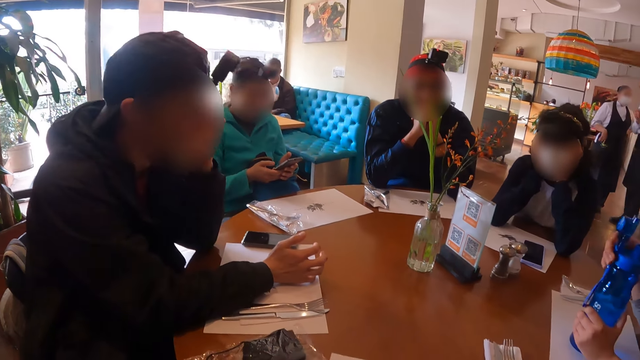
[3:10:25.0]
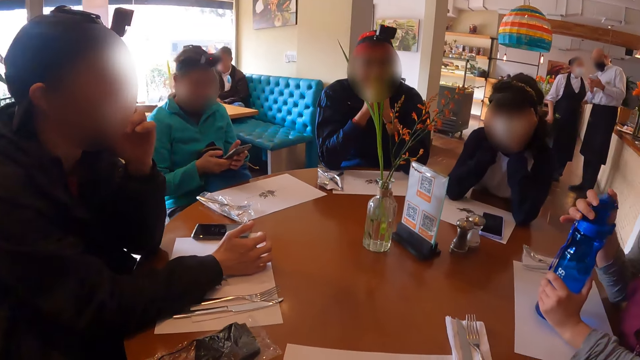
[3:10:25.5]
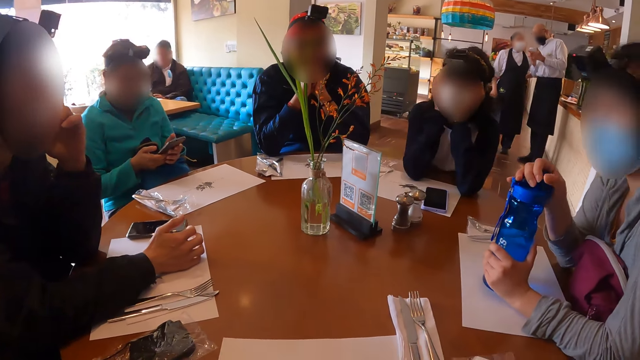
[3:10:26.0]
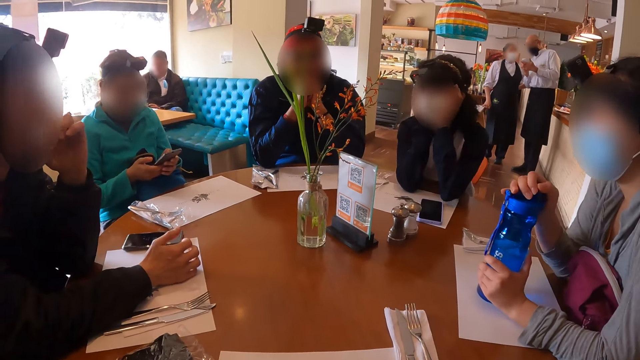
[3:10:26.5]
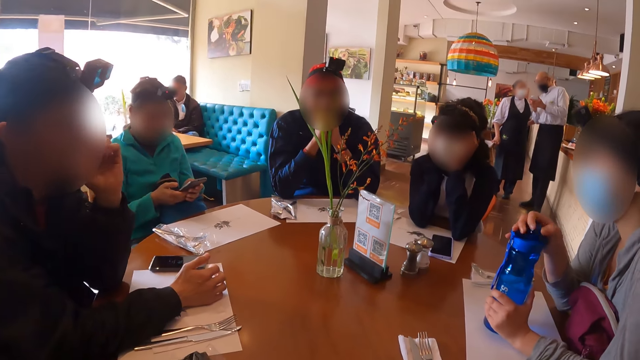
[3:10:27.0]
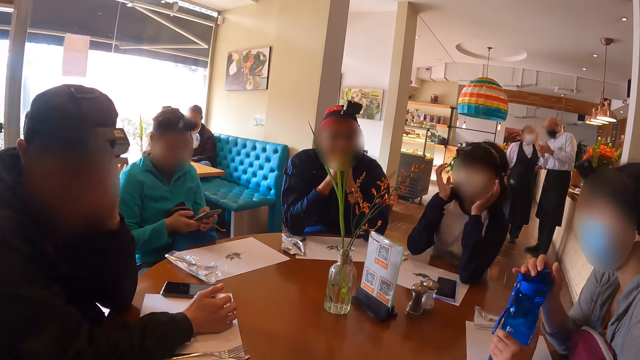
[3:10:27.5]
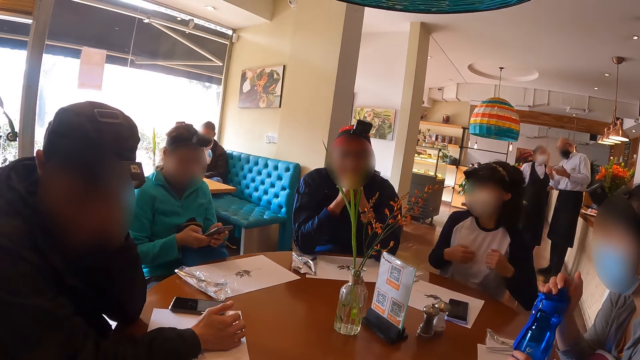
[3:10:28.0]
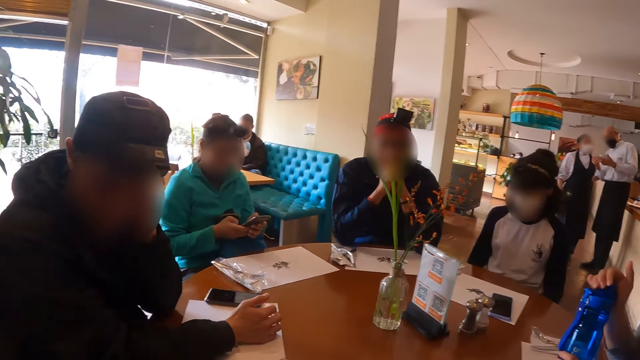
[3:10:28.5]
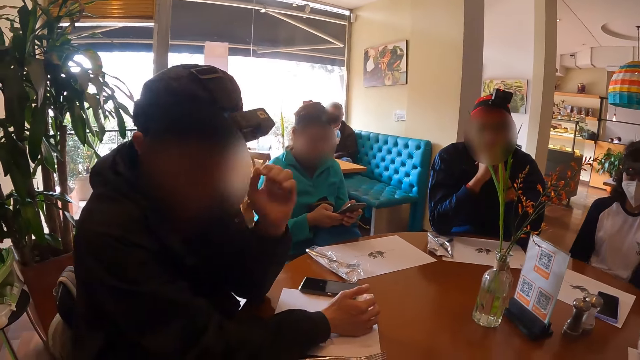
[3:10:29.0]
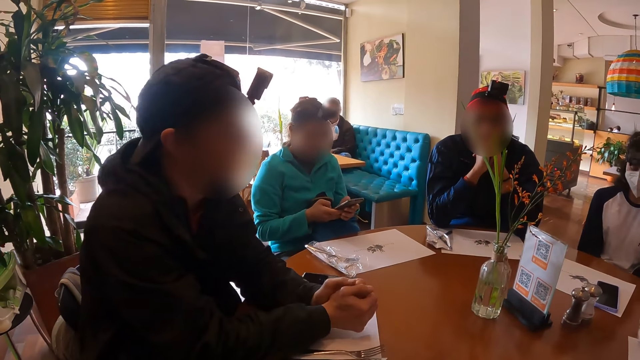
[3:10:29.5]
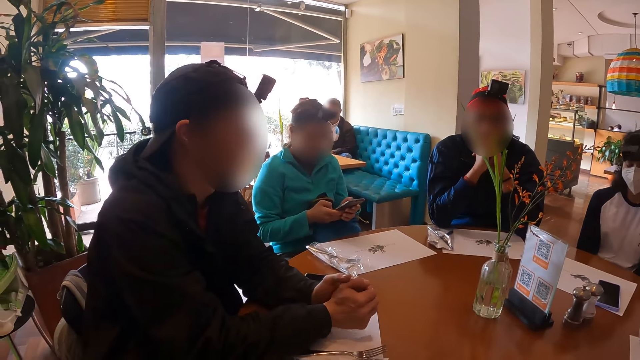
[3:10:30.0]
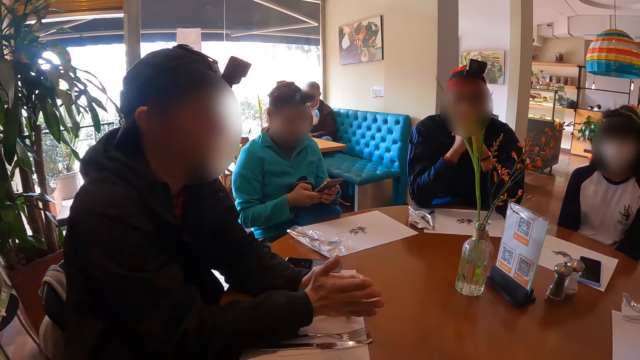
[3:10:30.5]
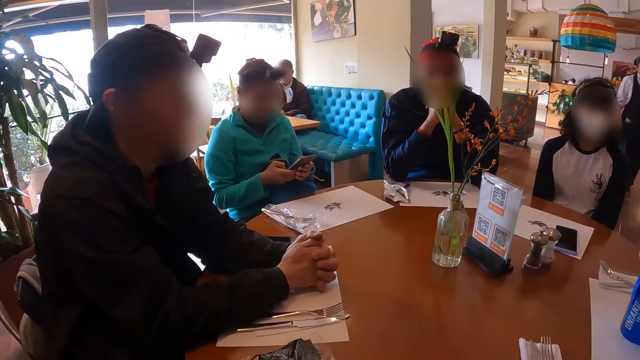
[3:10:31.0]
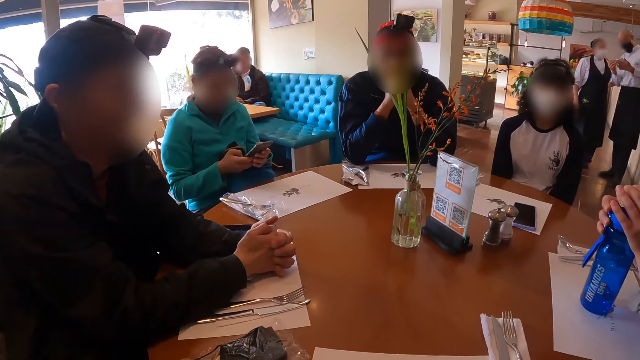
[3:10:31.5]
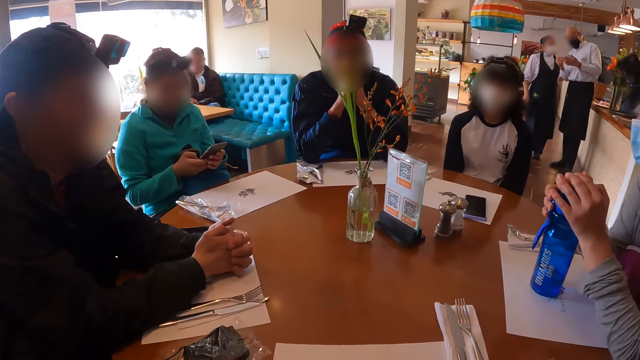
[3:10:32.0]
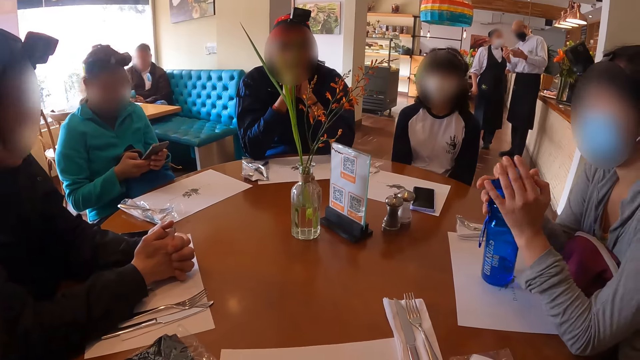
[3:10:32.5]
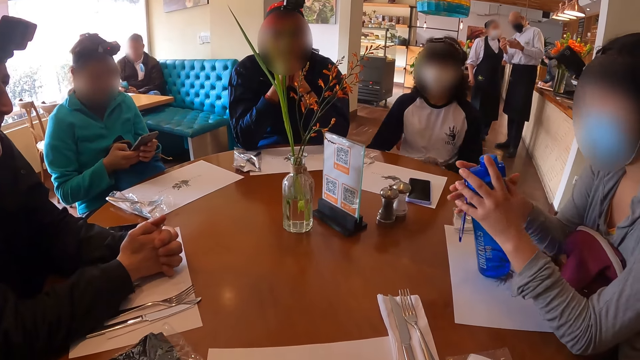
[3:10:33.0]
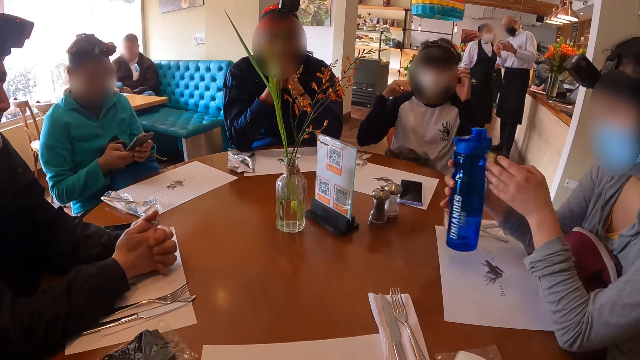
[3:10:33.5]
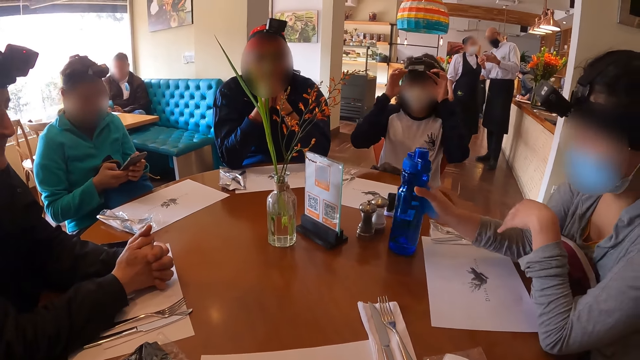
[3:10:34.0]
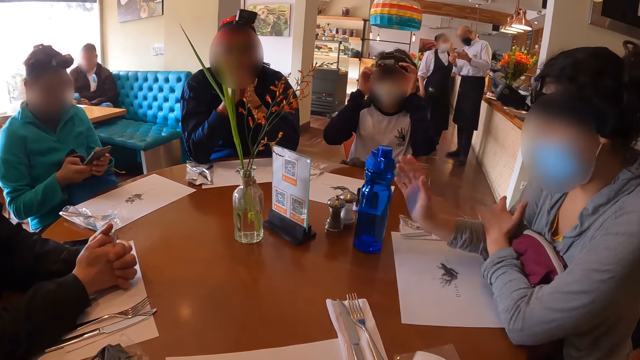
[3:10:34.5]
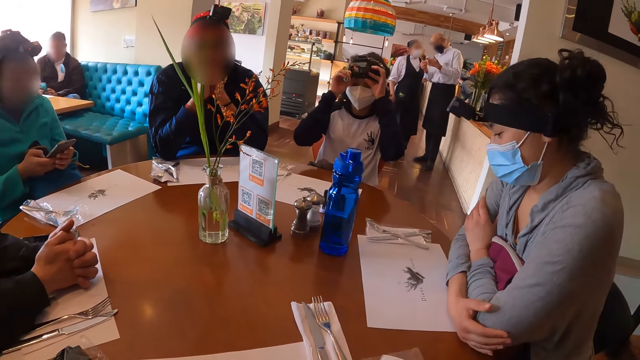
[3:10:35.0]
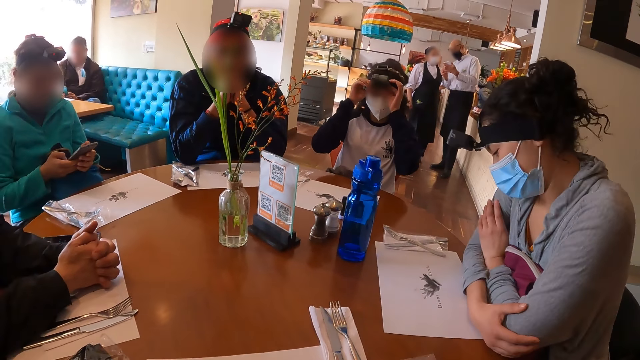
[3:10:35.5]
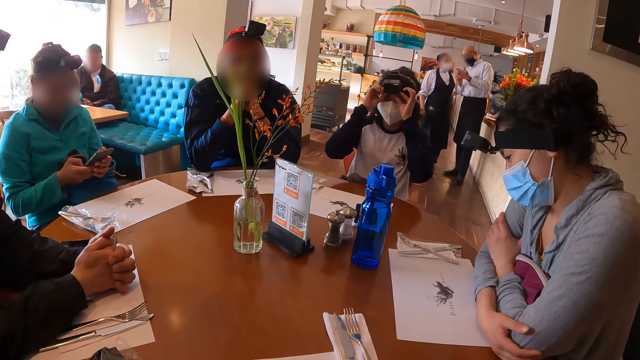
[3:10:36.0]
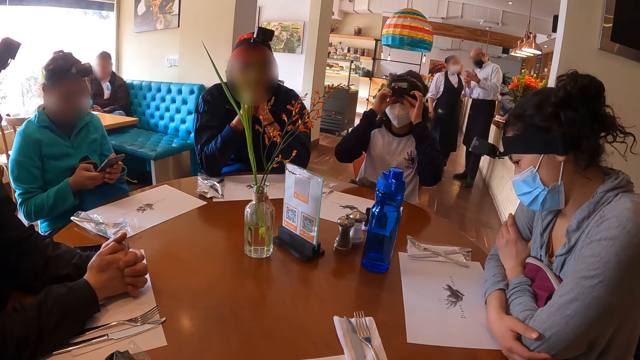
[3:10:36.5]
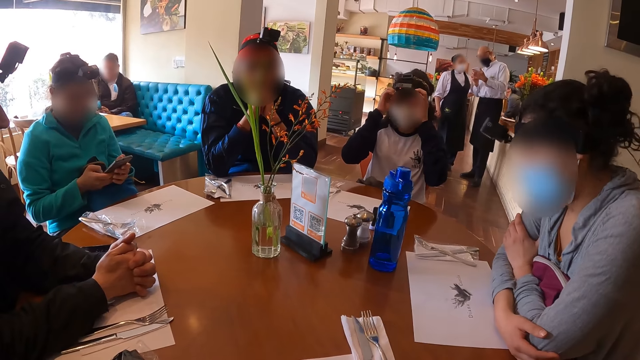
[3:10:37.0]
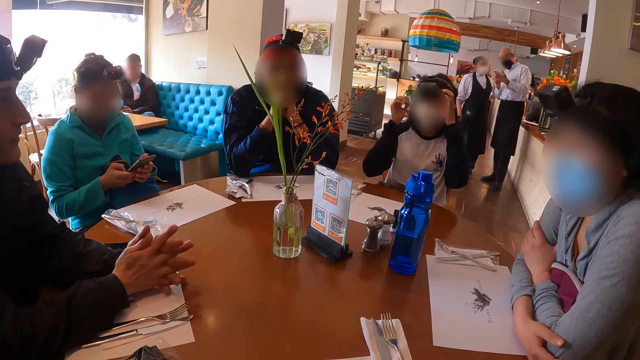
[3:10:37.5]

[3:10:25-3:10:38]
The woman adjusts a lid on the bottle of water on the table with her right hand. A man talks to another man. The woman moves the bottle of water on the table with her right hand. Another woman adjusts her camera on her head with both hands. The camera wearer drops the bottle on the table.

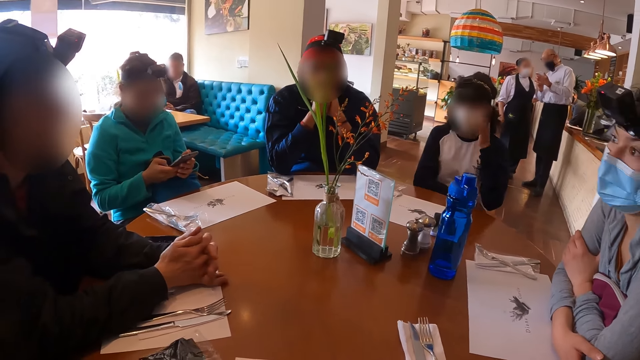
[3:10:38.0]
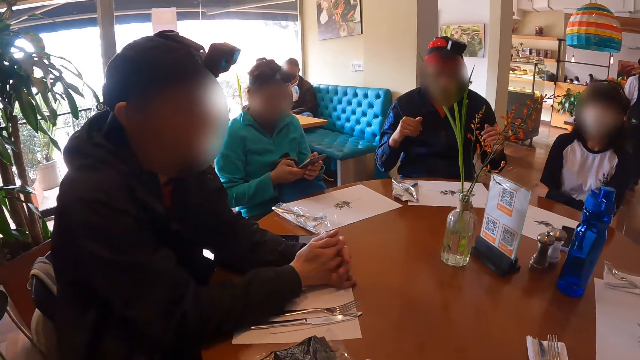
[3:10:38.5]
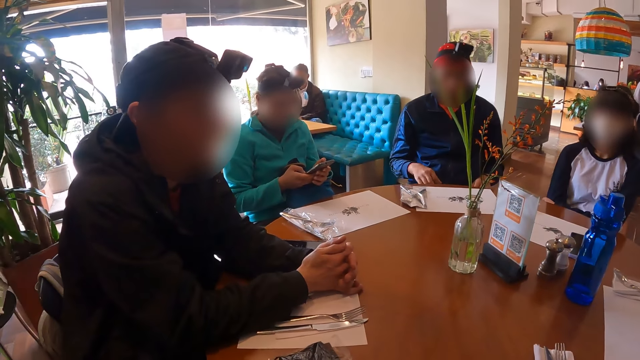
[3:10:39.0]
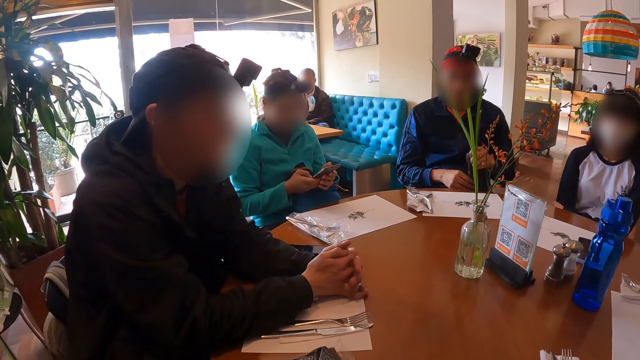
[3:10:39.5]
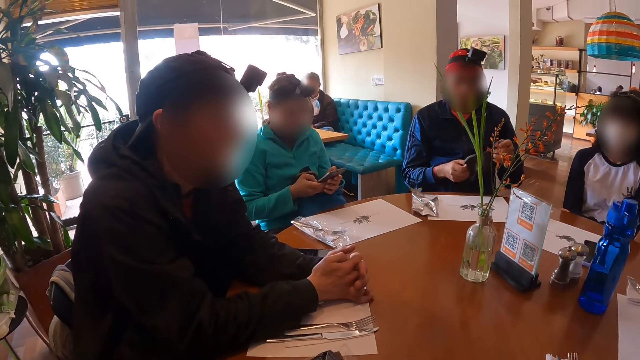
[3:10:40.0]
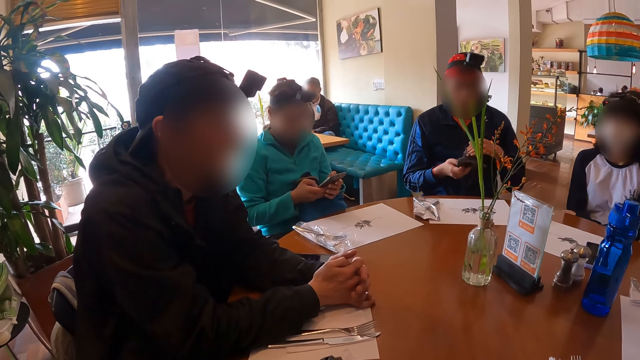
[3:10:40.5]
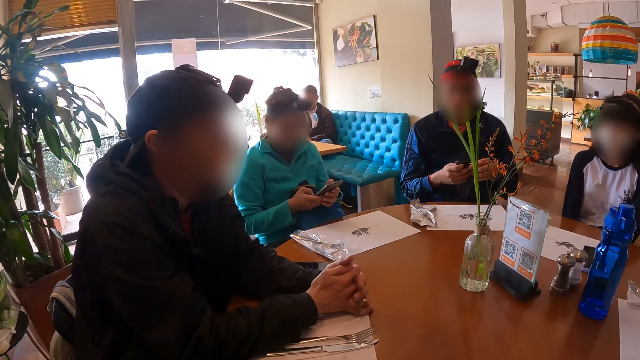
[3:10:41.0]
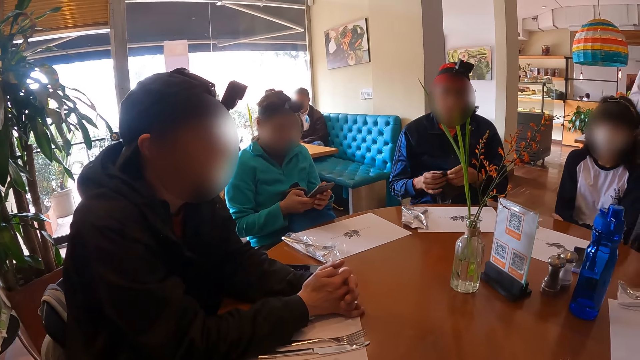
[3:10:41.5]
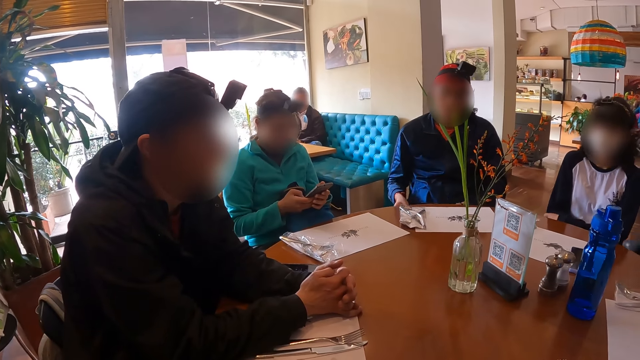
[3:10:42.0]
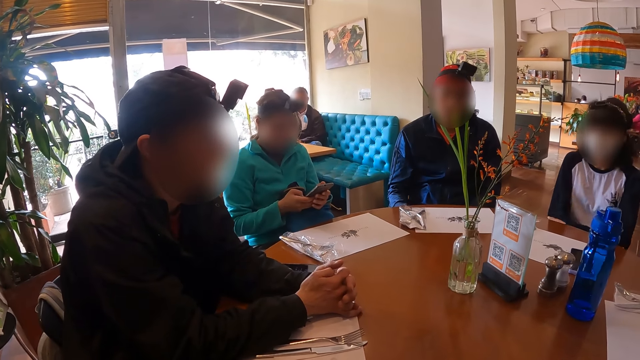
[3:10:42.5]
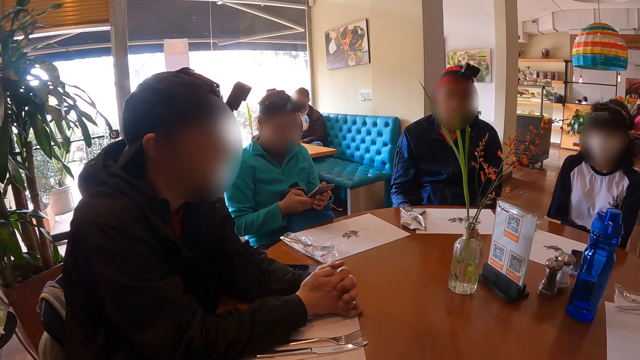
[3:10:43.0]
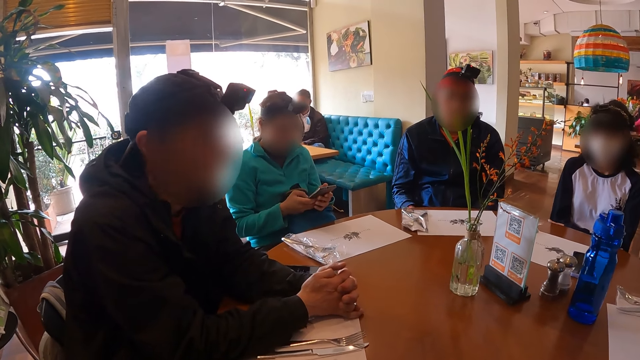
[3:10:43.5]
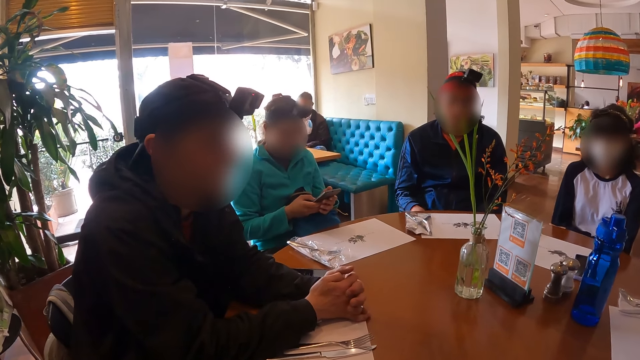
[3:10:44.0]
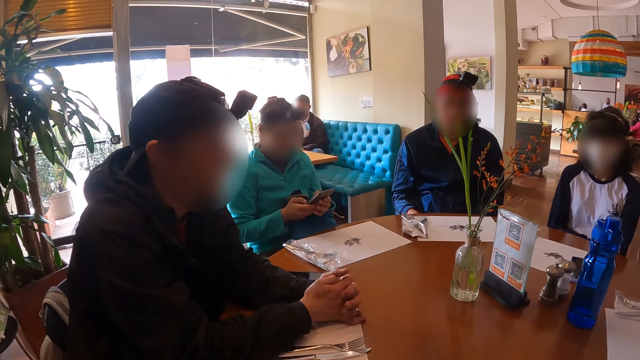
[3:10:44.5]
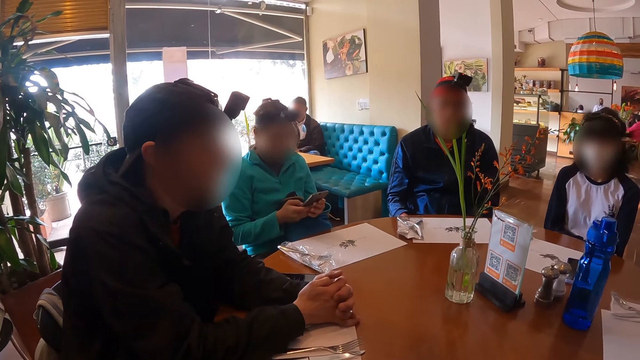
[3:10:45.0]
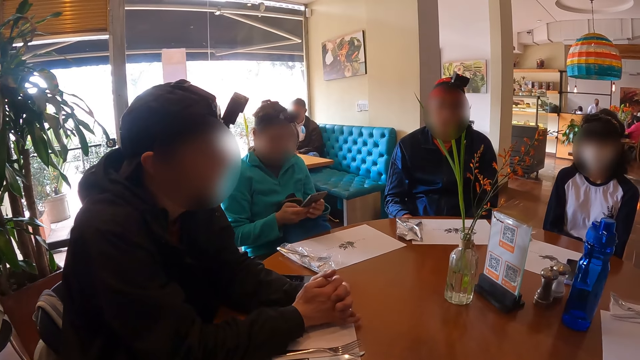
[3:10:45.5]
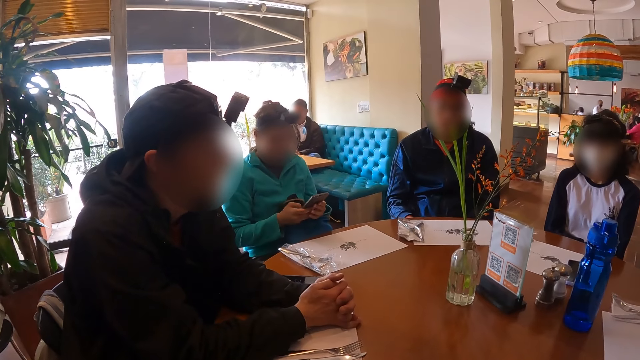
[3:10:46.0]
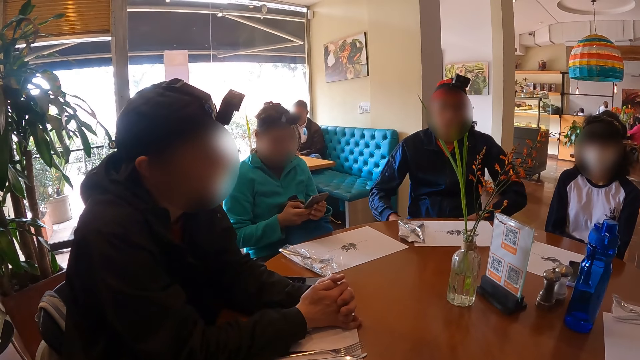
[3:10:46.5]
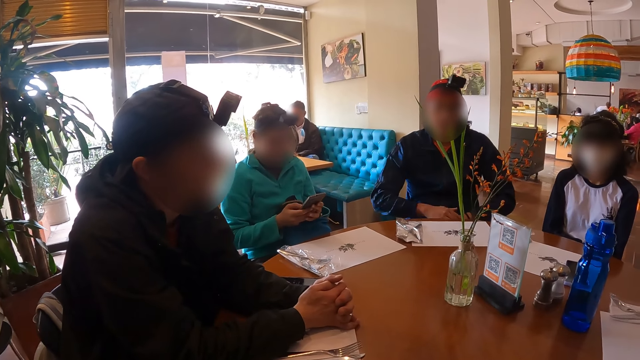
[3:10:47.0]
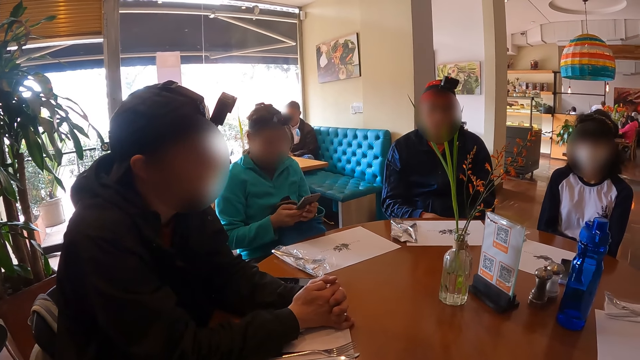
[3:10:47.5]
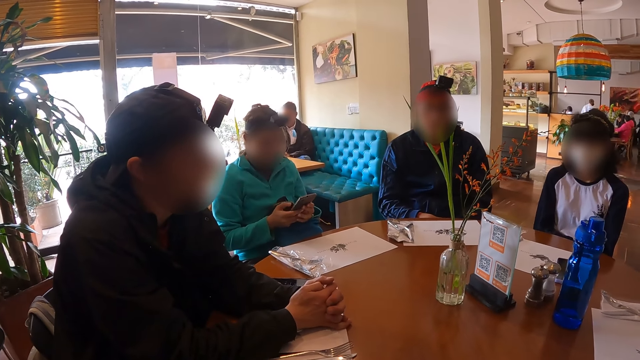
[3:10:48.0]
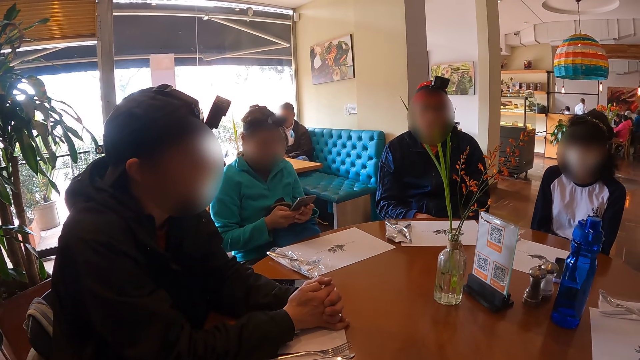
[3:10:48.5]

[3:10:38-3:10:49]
The man adjusts a wire on his lap with both hands.
